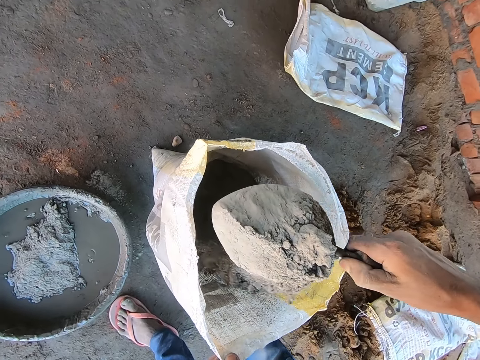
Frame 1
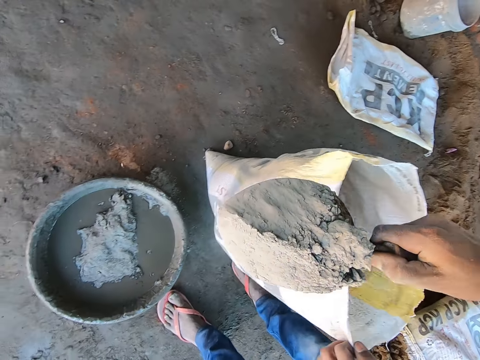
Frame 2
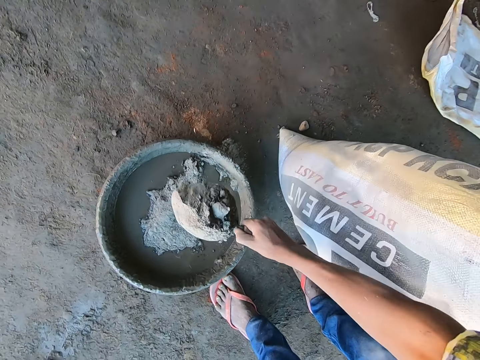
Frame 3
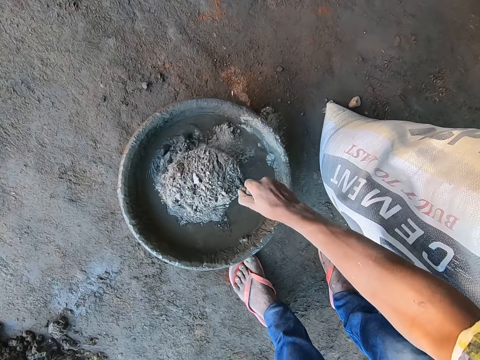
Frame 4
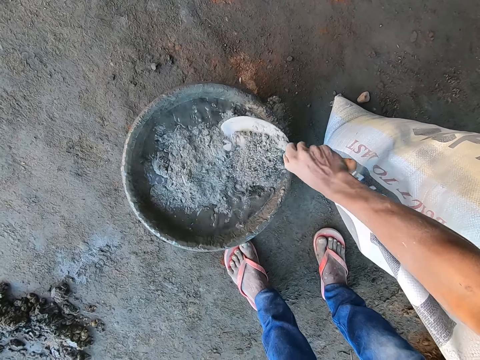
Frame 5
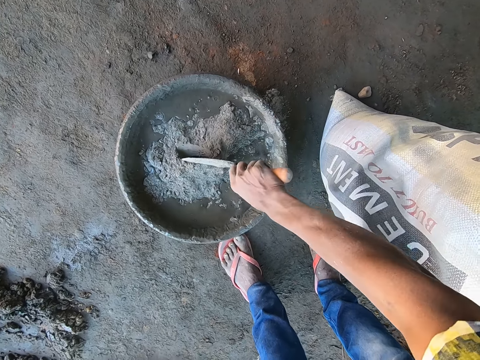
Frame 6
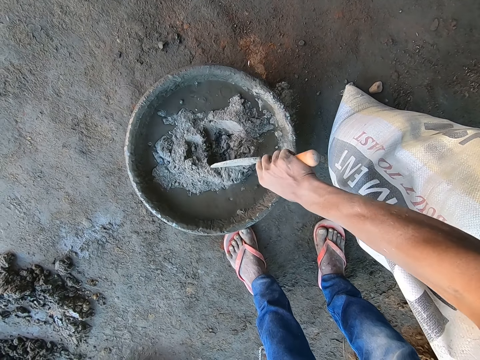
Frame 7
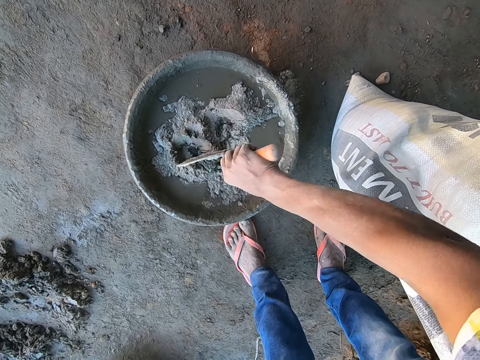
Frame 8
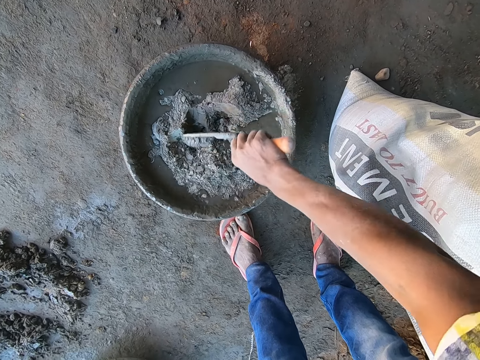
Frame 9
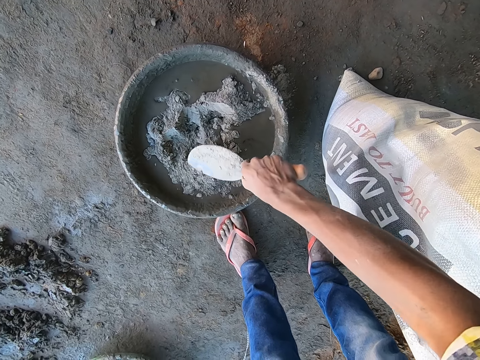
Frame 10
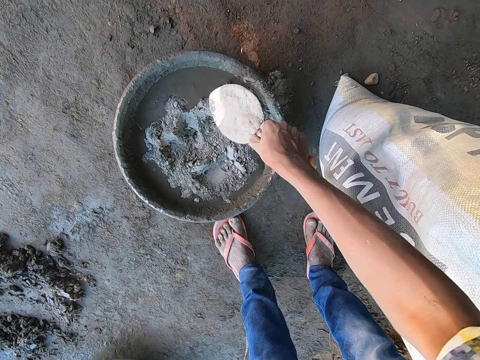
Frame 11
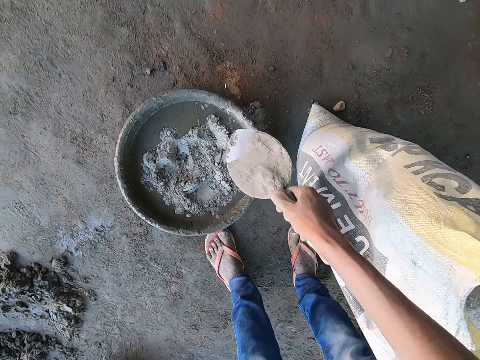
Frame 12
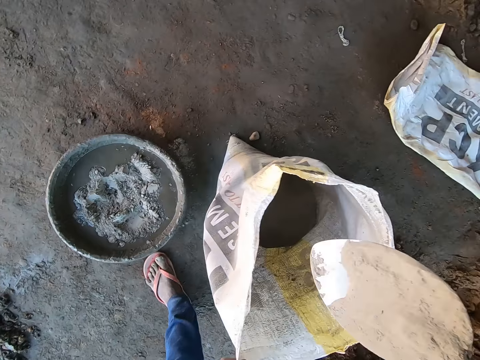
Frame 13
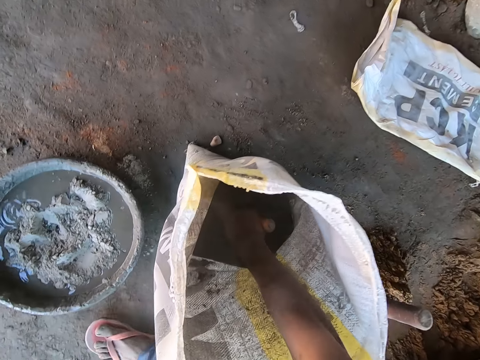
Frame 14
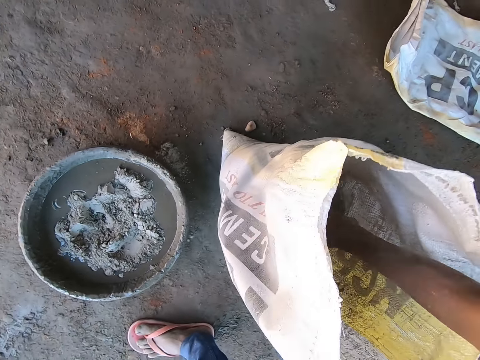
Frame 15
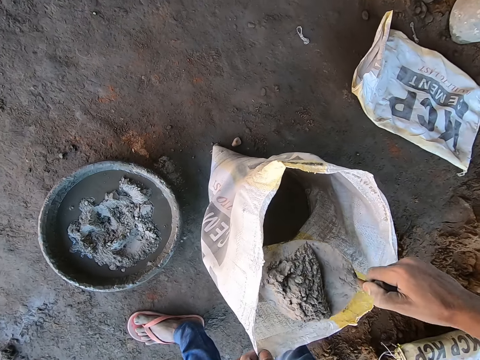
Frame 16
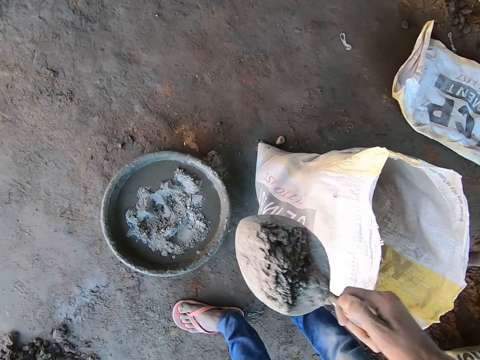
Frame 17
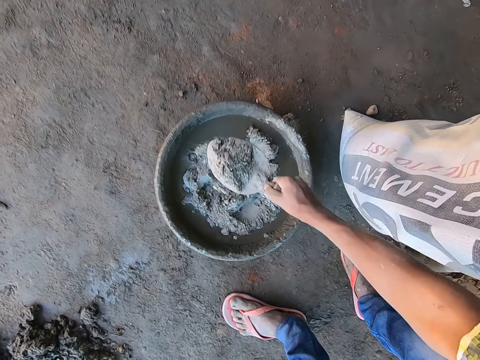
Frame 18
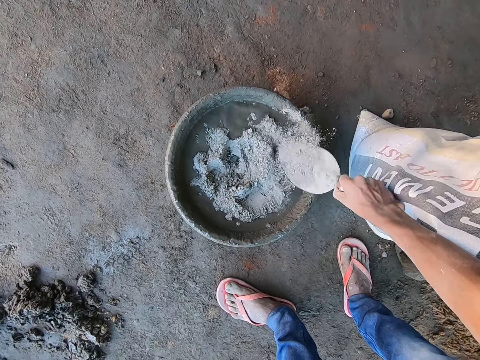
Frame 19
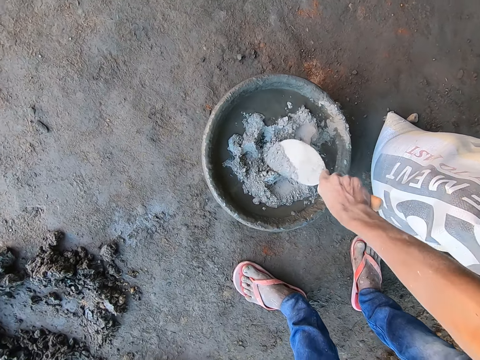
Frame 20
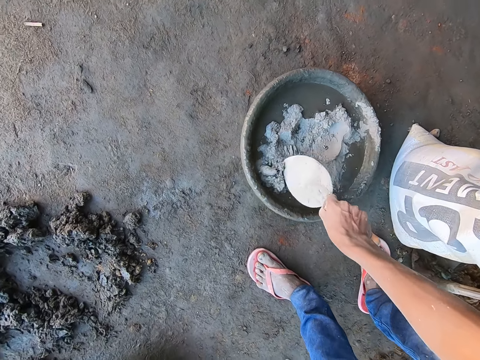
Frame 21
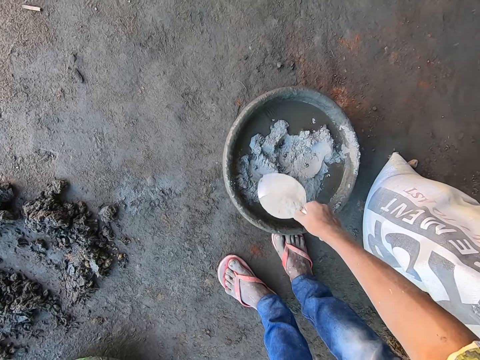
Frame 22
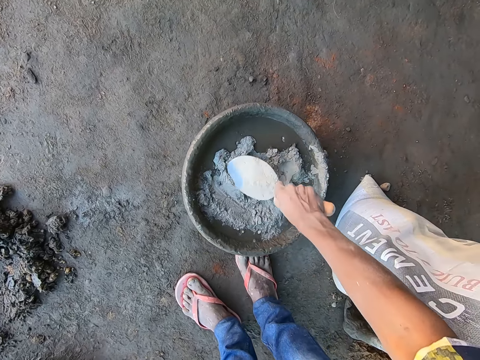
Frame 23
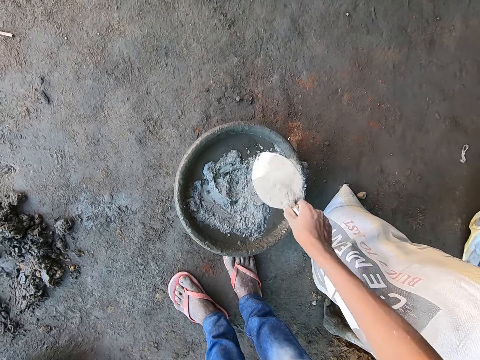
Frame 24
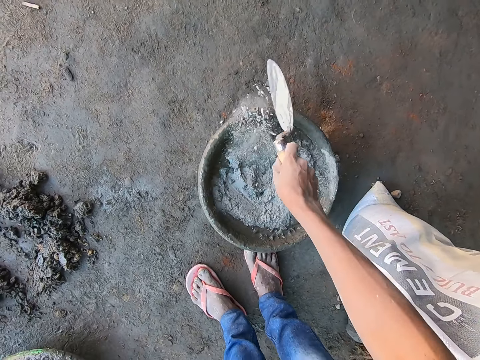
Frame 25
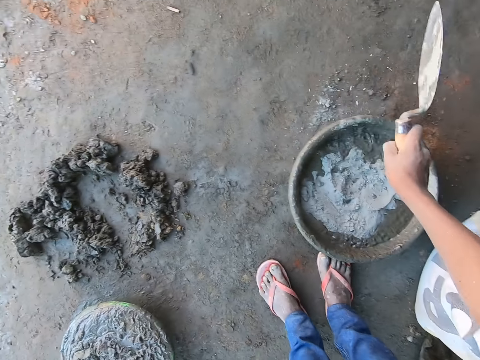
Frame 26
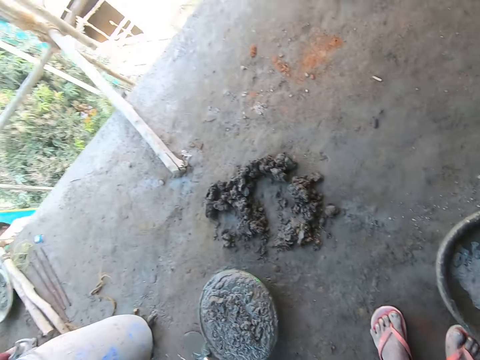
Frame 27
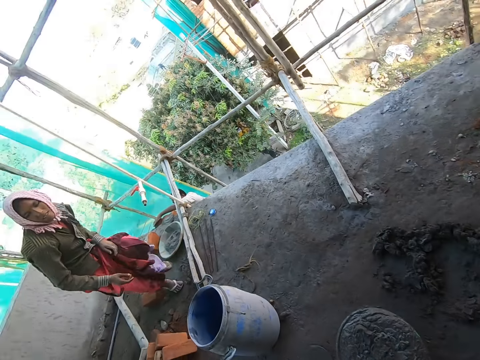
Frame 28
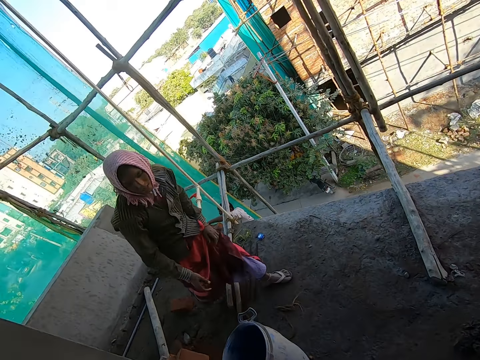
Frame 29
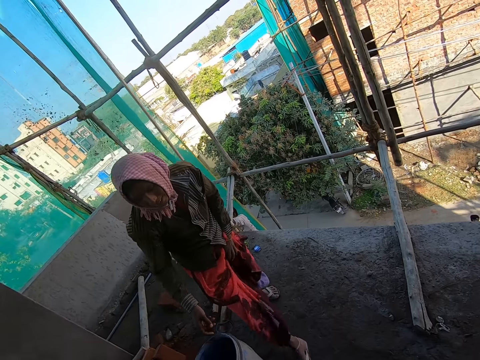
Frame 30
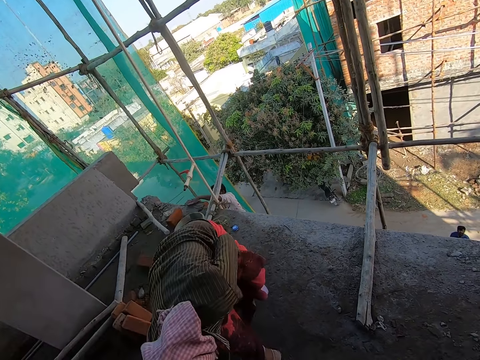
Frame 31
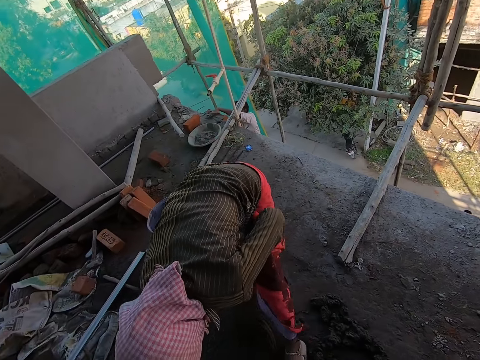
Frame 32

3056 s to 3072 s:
The camera wearer pours the cement from the trowel into the pan with his right hand. He spreads the cement in the pan with the trowel in his right hand. He scoops cement from the cement bag with the trowel in his right hand. He pours the cement from the trowel into the pan with his right hand. He spreads the cement in the pan with the trowel in his right hand. The woman interacts with the camera wearer. The camera wearer hits the trowel on the pan with his right hand. He looks around the building.

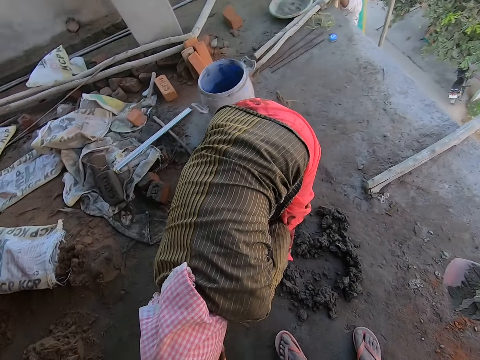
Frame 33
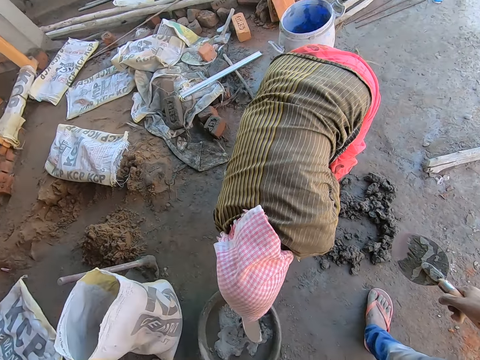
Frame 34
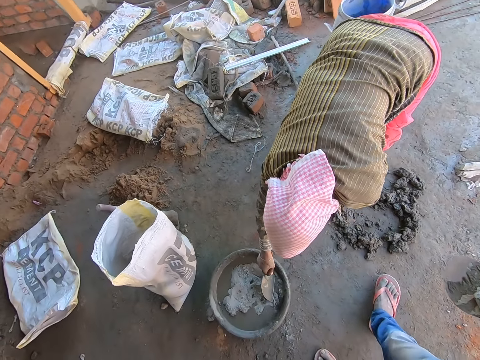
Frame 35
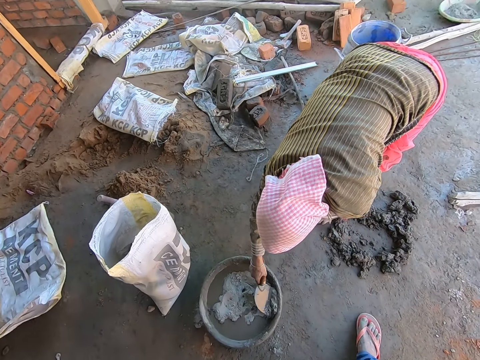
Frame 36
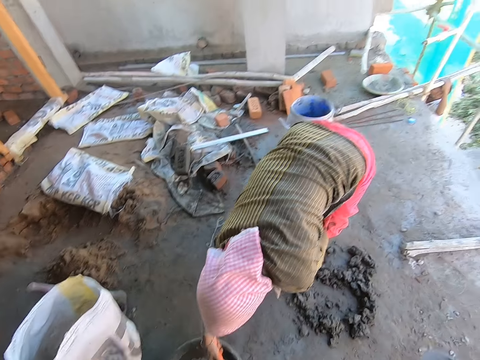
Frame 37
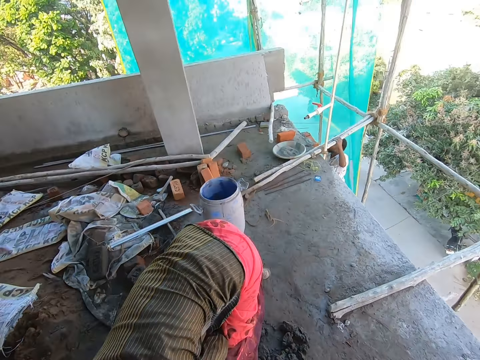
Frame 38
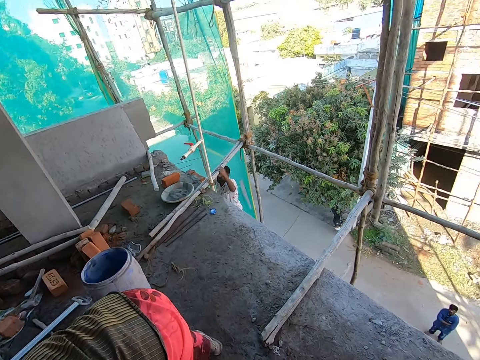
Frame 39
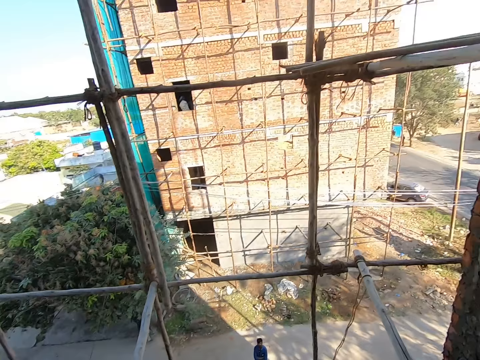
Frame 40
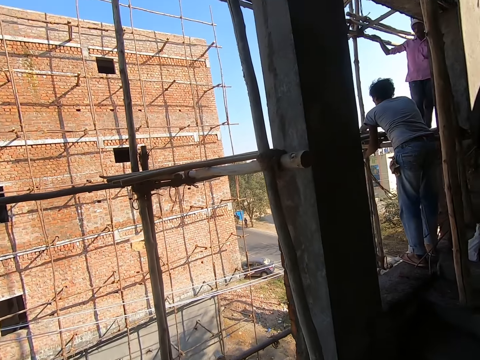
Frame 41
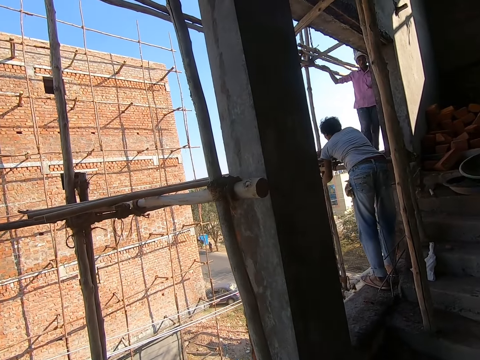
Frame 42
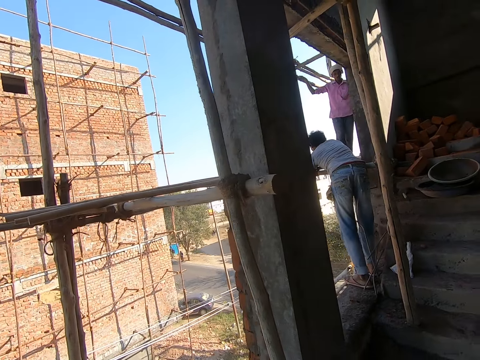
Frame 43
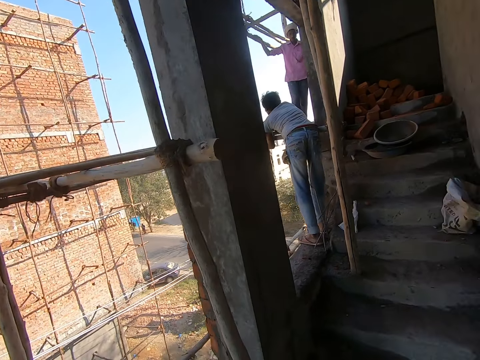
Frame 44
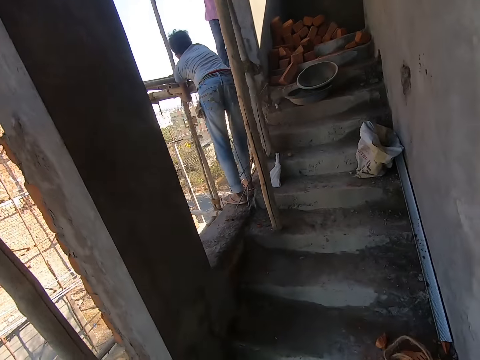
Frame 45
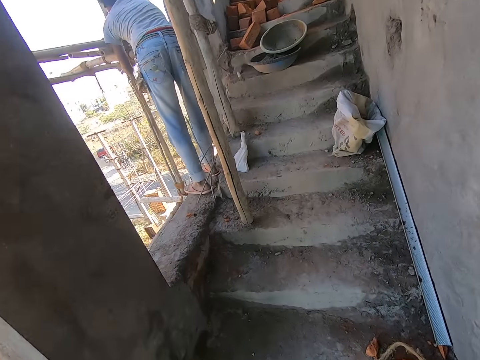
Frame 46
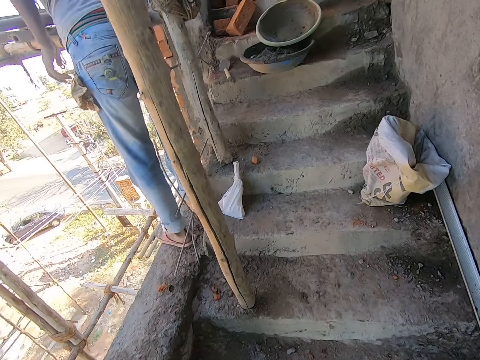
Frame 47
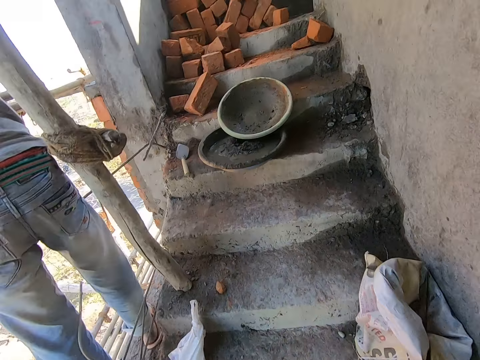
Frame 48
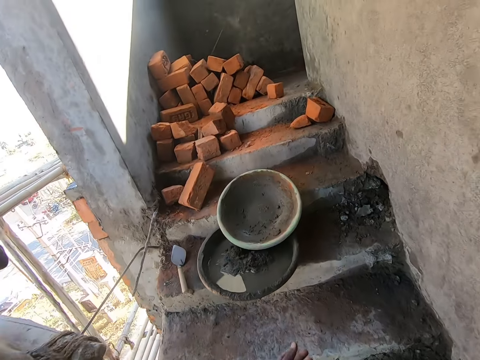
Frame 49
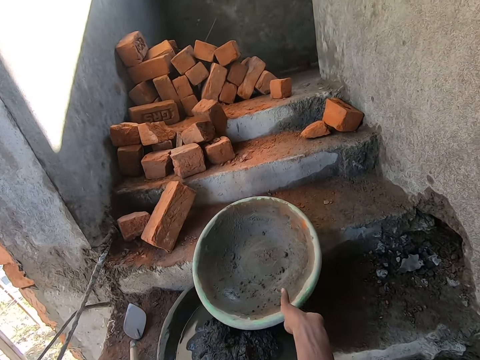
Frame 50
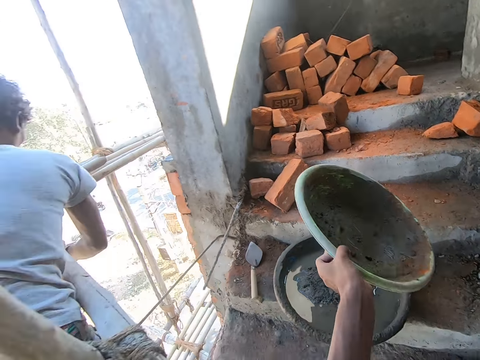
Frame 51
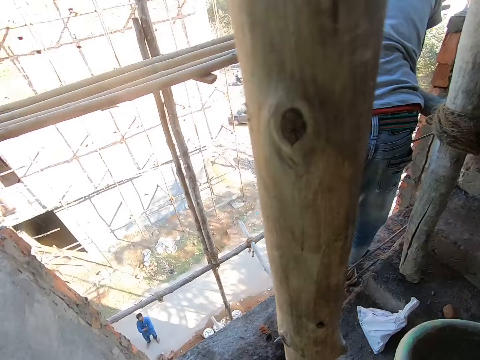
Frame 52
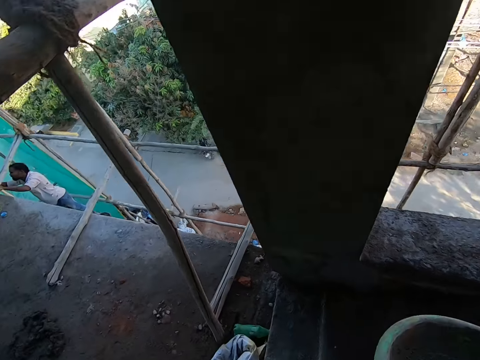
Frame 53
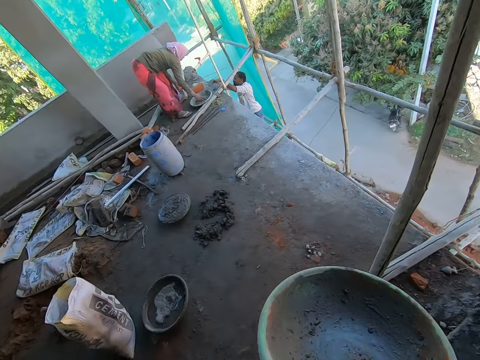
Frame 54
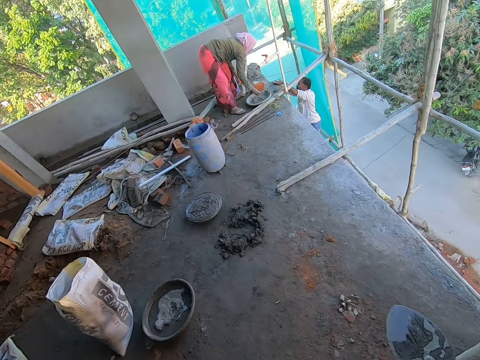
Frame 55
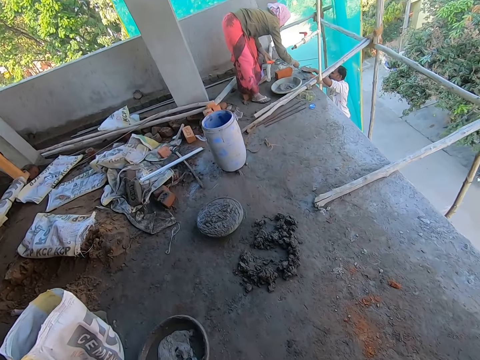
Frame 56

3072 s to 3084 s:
The woman scoops cement mix from the pan with the trowel in her right hand. The camera wearer looks around the floor. He walks around the building. He looks around the building. He interacts with the man. He walks around the building. He picks up a pan from a stair with his left hand. He turns around the building. The woman scoops cement from the pan on the floor with her right hand. The camera wearer walks around the building.
